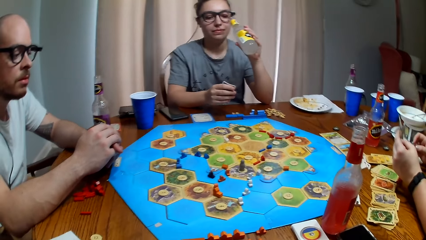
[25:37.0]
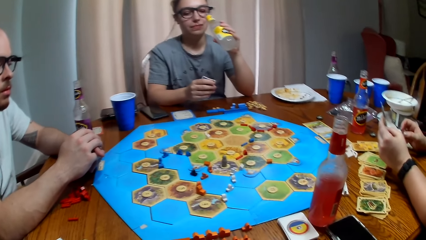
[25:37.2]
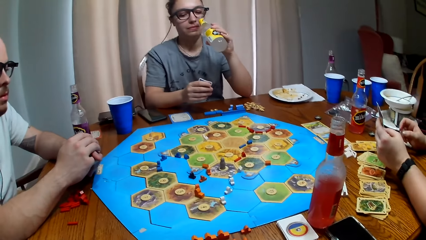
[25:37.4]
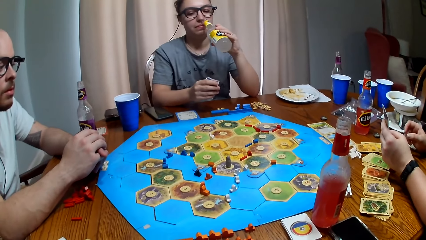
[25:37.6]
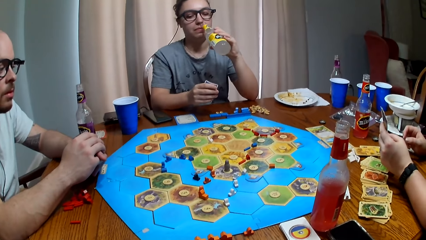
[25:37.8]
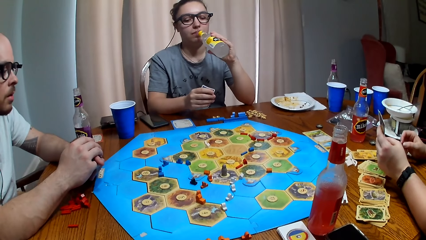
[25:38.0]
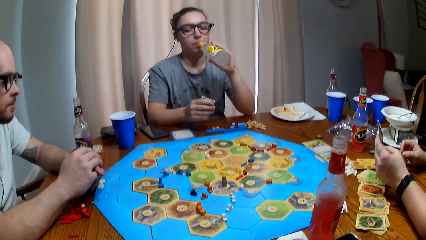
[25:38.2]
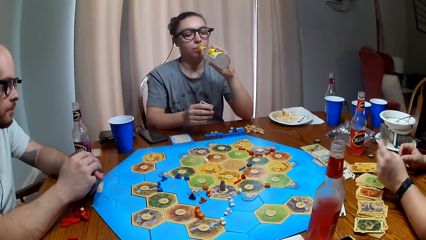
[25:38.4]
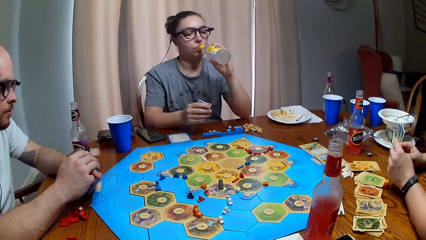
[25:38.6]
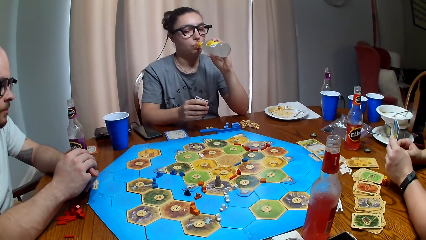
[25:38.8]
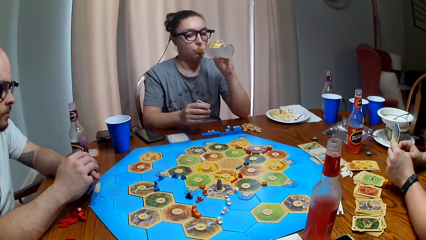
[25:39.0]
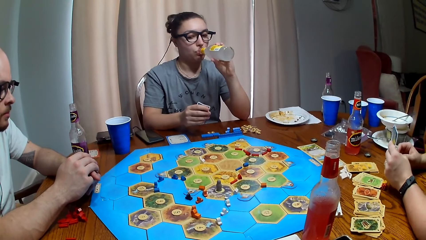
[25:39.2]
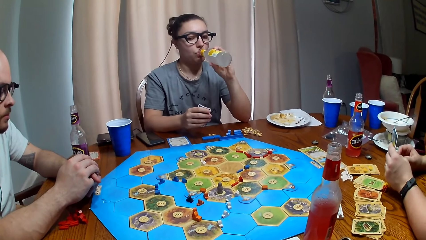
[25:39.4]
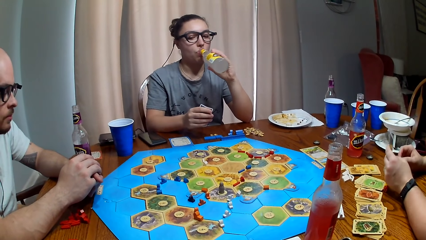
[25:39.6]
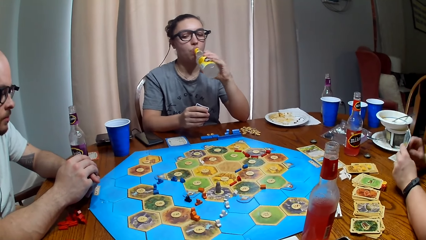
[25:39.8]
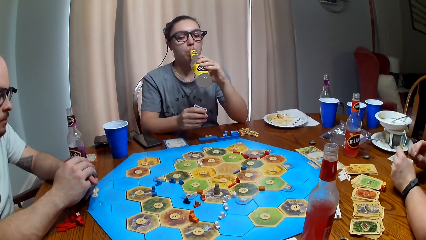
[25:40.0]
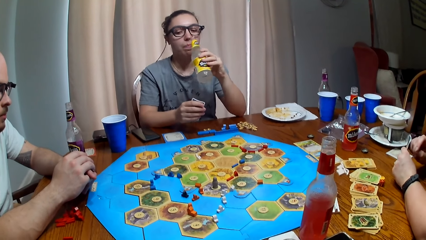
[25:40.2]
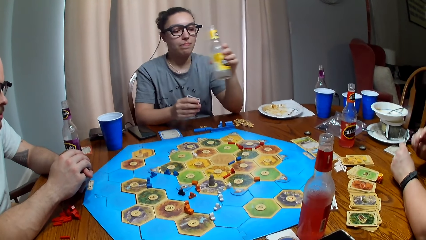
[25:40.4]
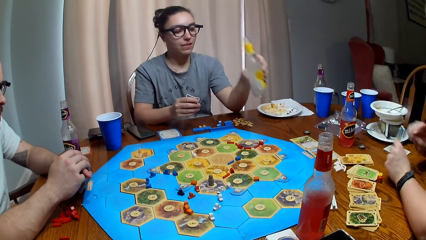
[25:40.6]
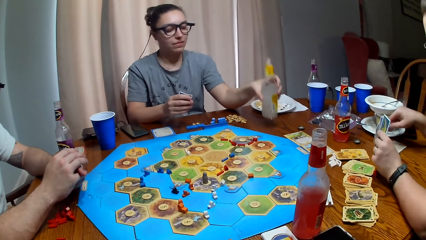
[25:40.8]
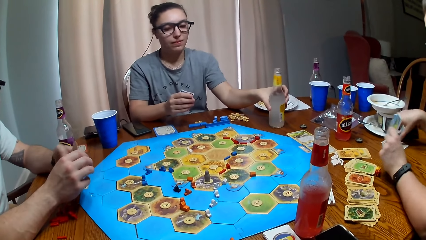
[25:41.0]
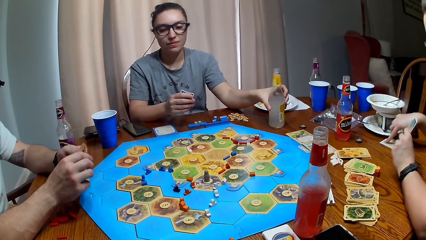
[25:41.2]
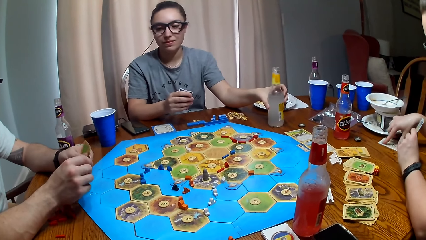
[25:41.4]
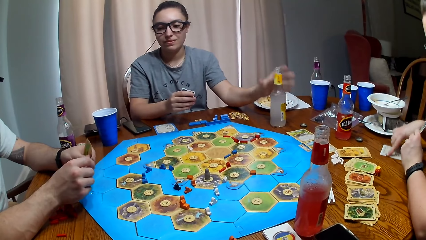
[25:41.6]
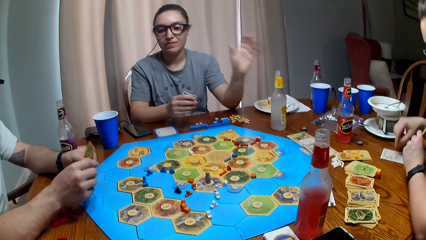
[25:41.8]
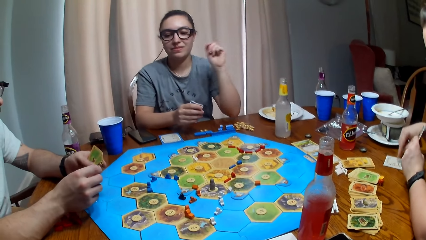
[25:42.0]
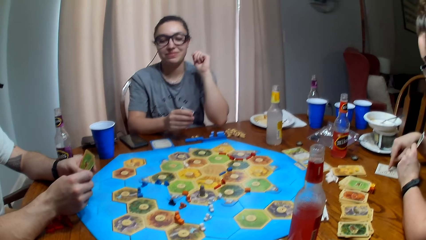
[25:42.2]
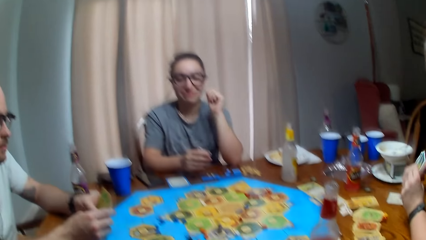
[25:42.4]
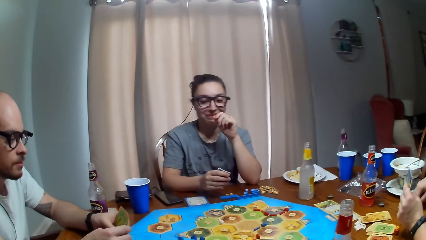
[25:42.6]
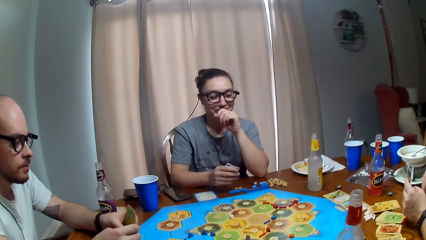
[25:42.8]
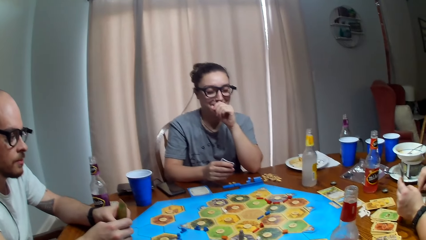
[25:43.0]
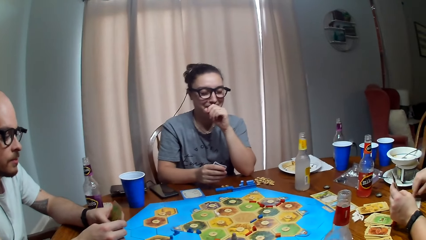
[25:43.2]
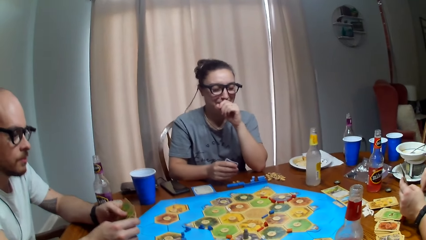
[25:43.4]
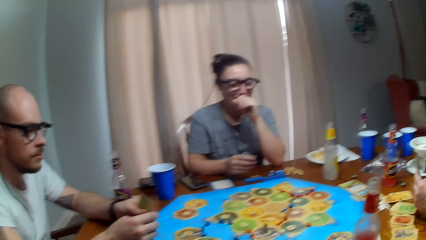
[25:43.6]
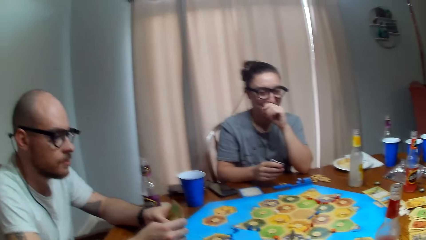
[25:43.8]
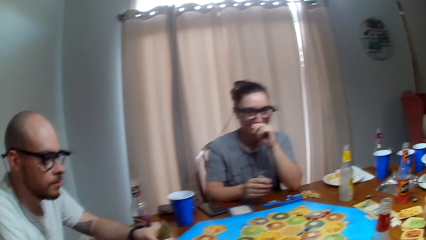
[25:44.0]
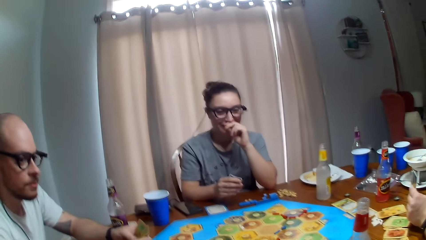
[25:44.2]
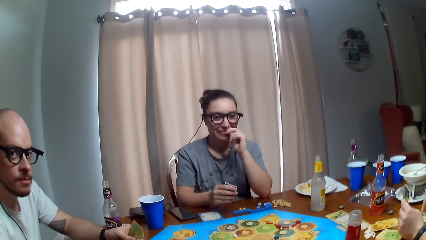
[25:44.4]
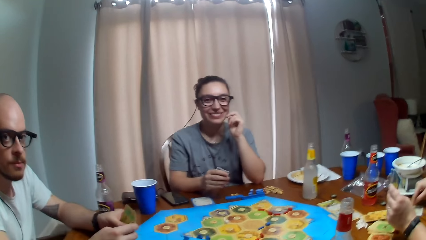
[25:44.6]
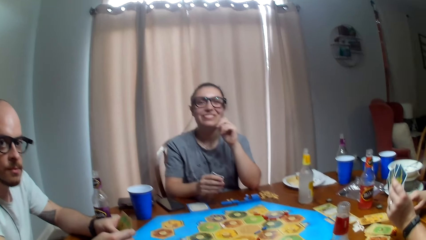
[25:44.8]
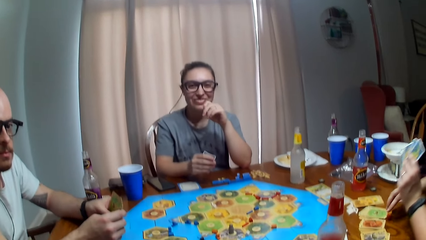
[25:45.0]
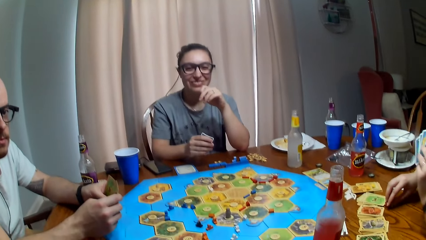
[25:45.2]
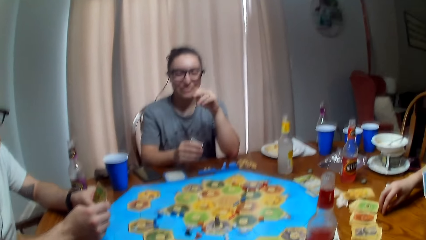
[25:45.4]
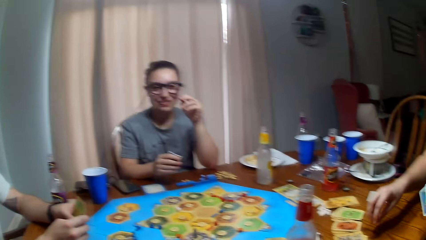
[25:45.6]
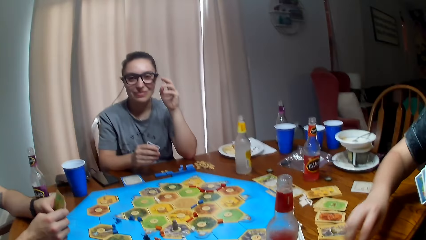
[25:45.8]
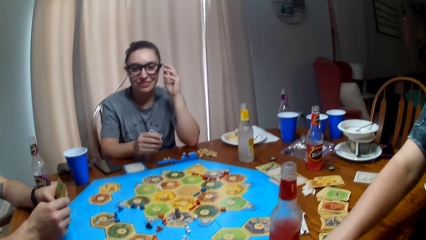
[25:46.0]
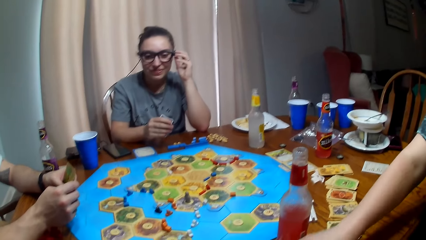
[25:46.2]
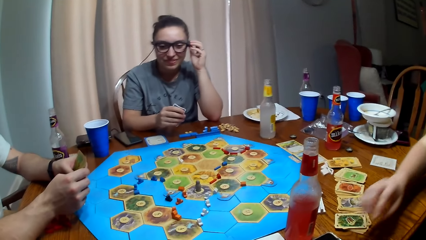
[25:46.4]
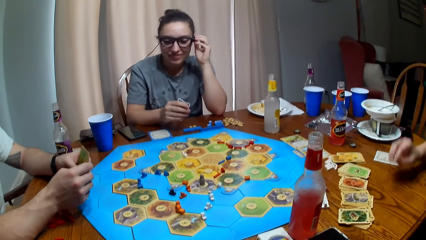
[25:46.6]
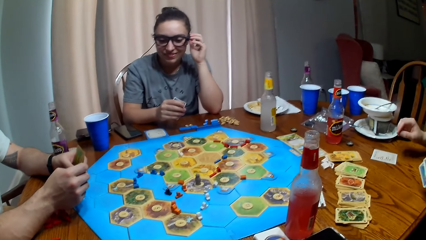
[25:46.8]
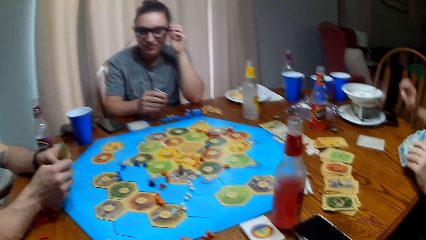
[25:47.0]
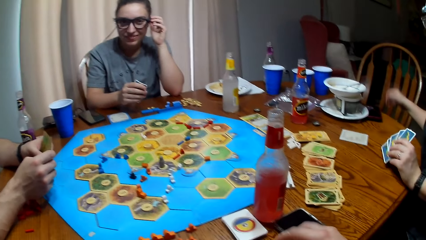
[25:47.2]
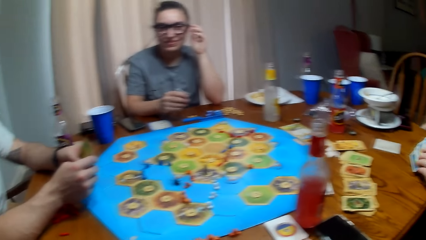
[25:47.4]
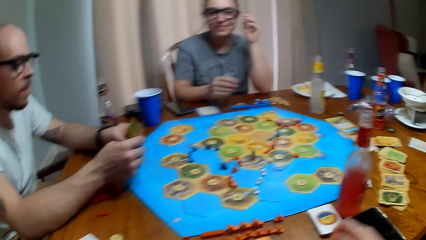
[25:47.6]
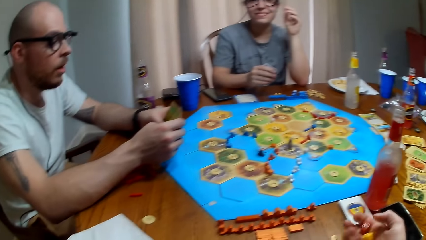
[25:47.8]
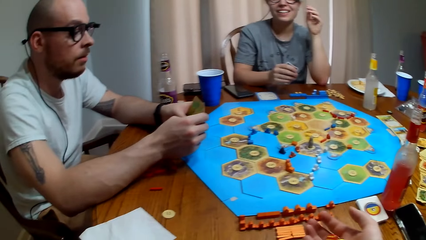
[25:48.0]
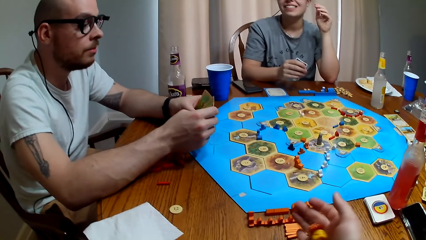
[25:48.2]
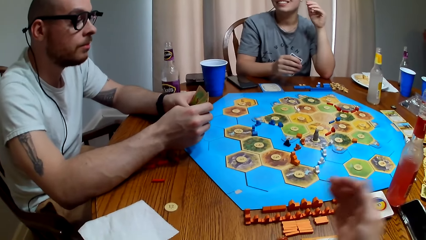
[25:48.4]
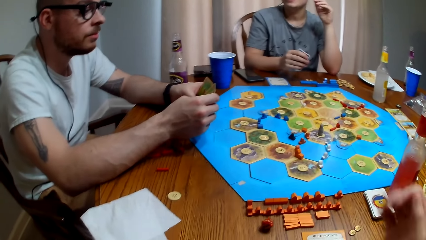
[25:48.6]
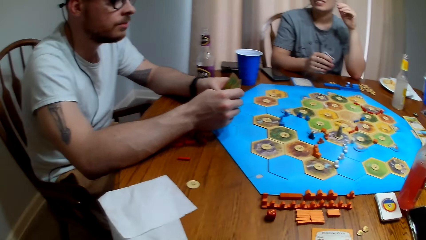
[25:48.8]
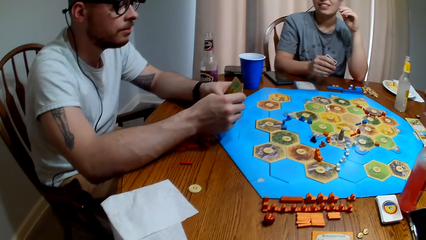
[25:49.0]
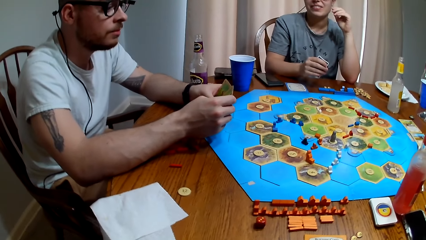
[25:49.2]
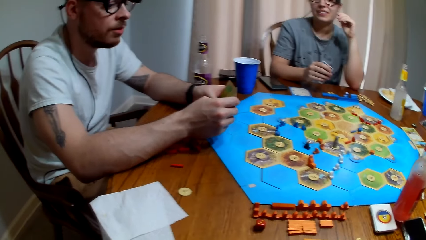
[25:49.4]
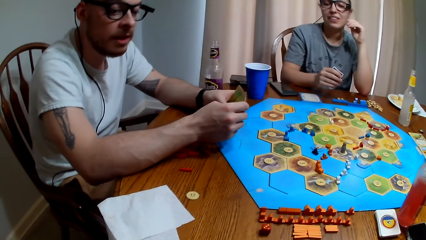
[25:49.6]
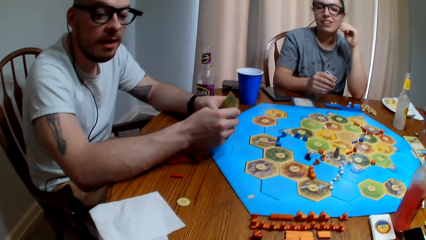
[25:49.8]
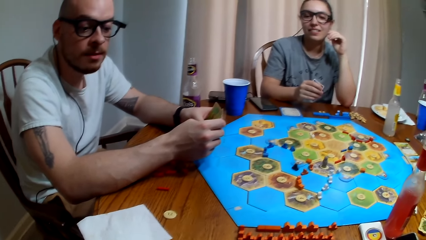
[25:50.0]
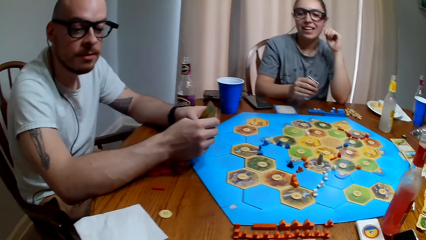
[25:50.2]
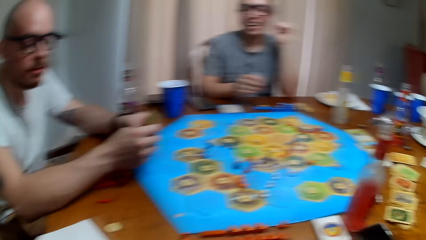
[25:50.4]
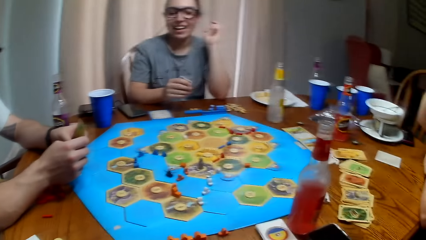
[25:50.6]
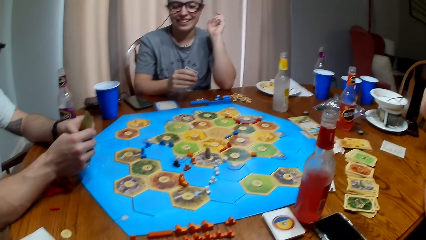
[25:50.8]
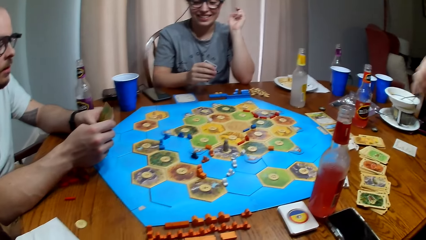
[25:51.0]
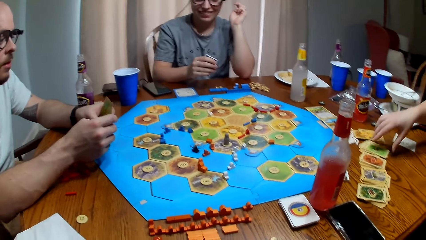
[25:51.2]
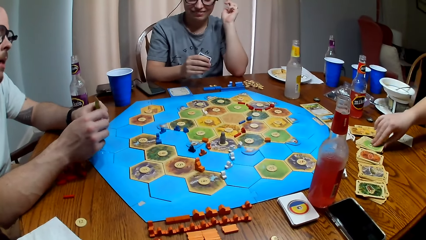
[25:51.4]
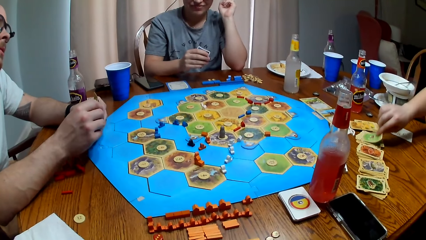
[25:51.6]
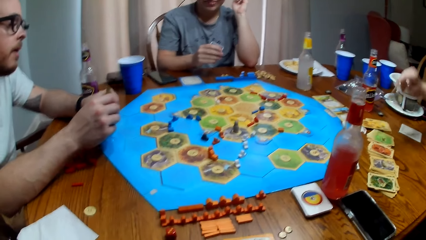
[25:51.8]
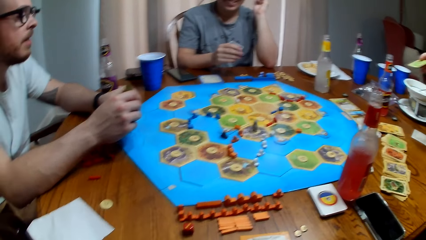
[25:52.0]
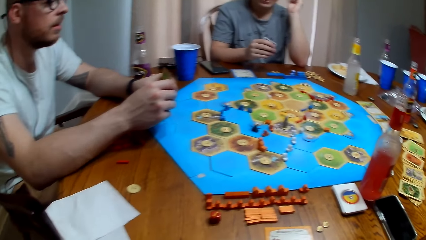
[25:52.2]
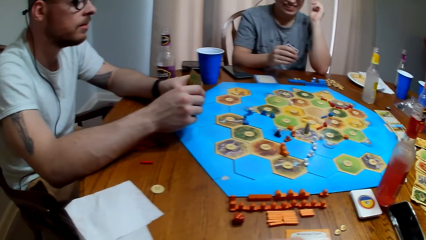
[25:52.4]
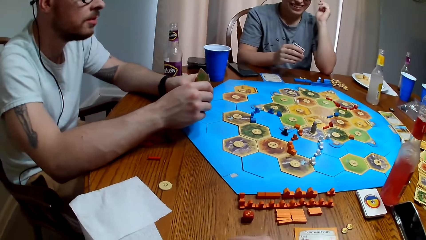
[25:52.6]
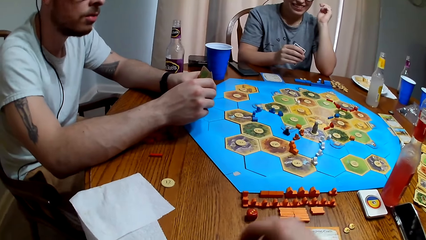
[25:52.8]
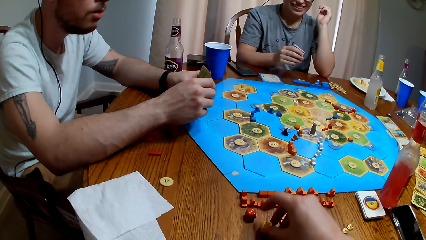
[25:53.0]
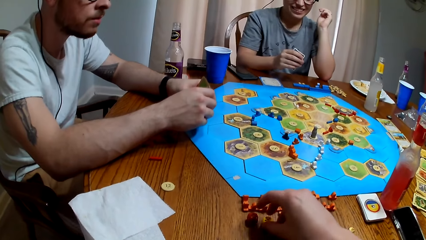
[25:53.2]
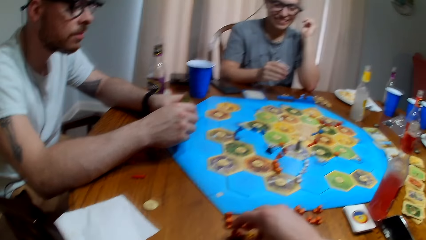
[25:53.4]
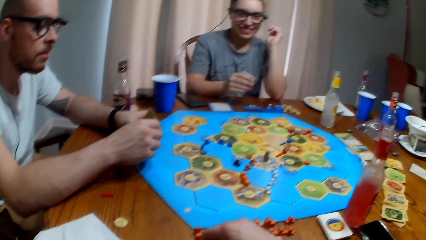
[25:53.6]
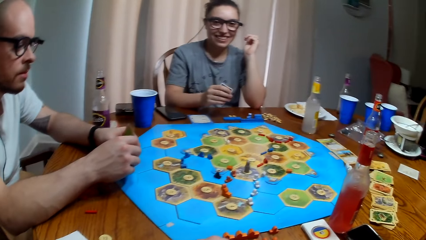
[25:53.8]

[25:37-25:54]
A person drinks from the bottle. The camera wearer talks. Another person passes dice to the camera wearer. The camera wearer rolls the dice. Someone picks a card from the table.
